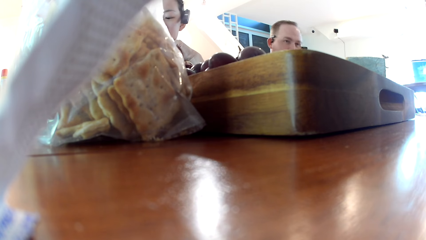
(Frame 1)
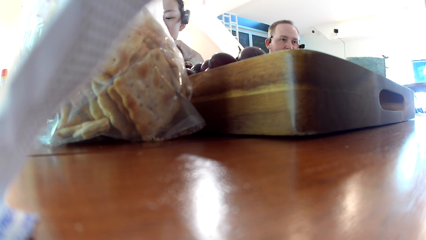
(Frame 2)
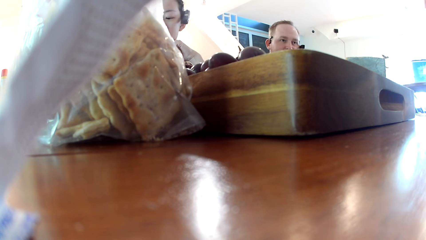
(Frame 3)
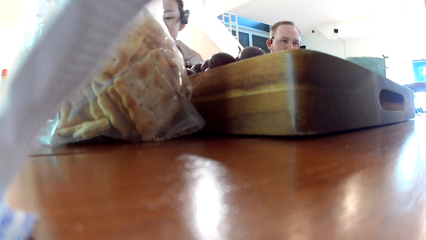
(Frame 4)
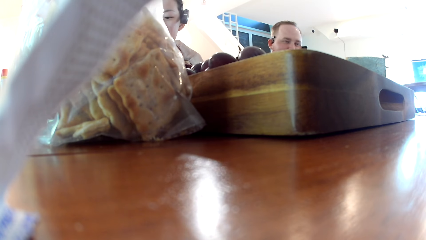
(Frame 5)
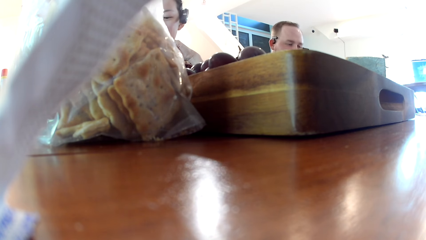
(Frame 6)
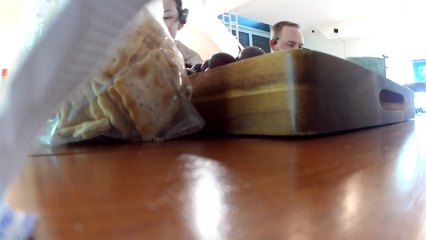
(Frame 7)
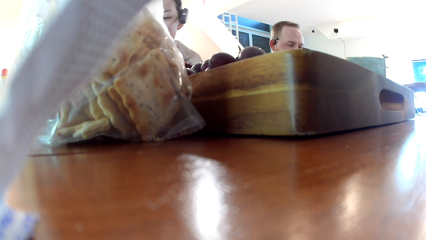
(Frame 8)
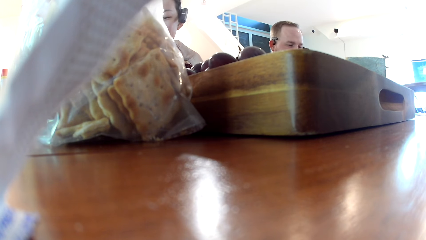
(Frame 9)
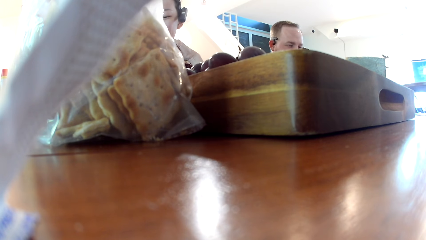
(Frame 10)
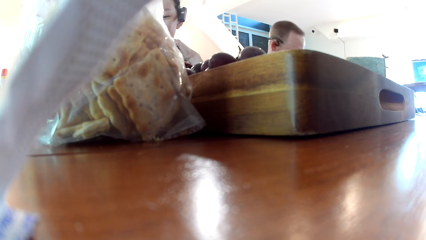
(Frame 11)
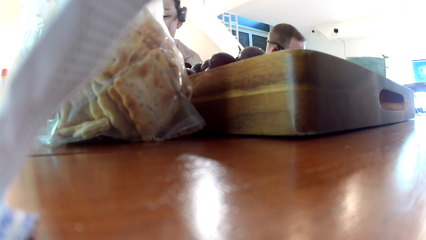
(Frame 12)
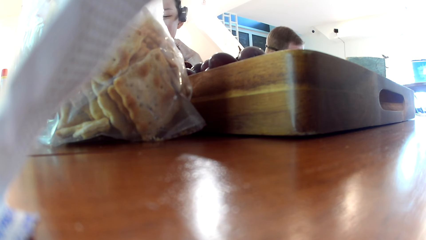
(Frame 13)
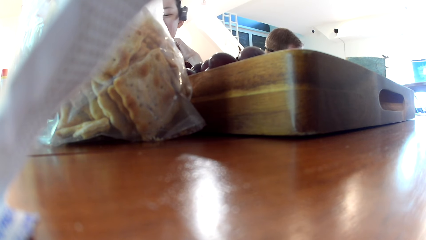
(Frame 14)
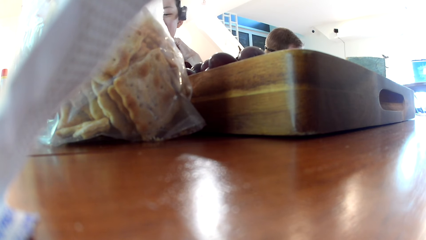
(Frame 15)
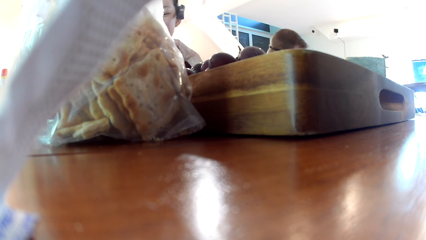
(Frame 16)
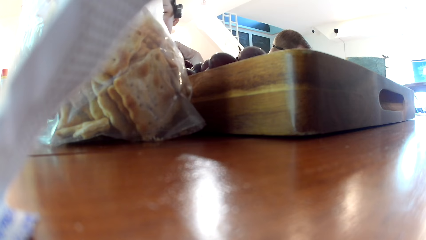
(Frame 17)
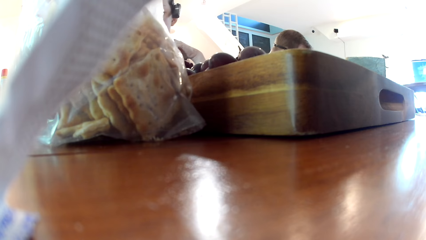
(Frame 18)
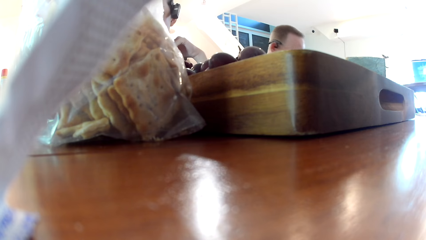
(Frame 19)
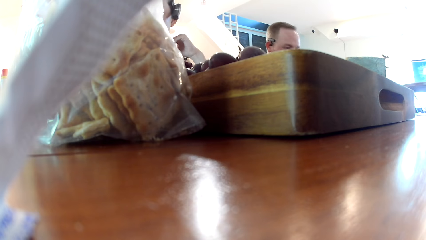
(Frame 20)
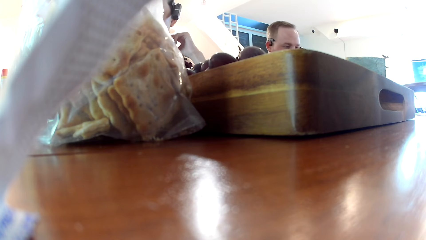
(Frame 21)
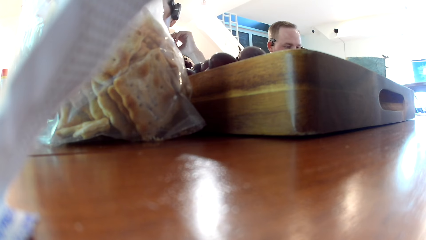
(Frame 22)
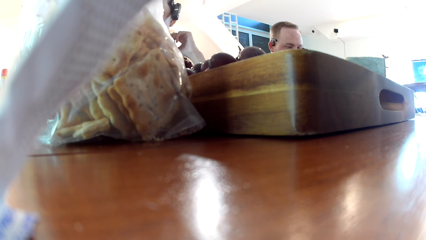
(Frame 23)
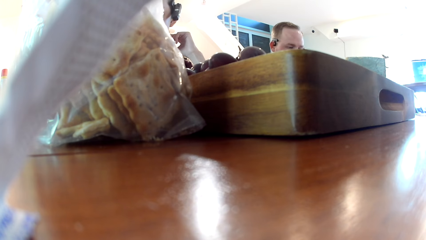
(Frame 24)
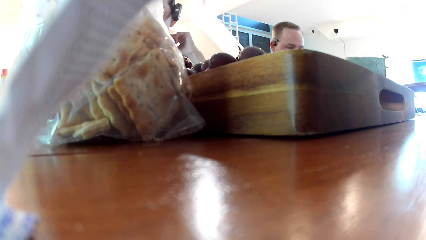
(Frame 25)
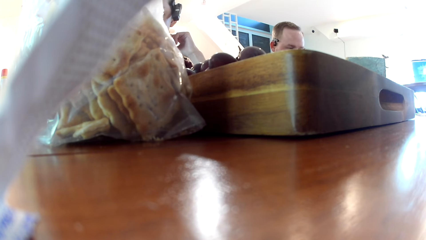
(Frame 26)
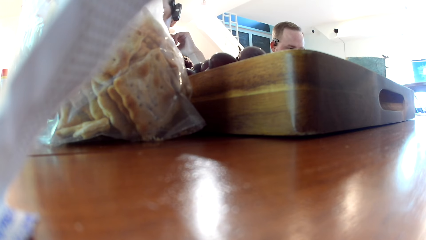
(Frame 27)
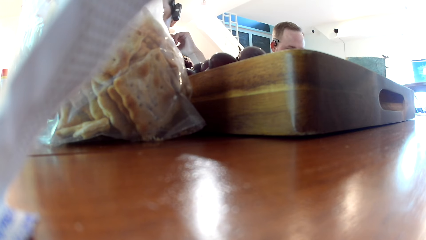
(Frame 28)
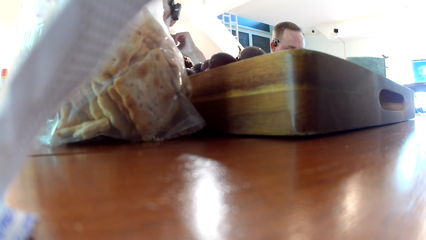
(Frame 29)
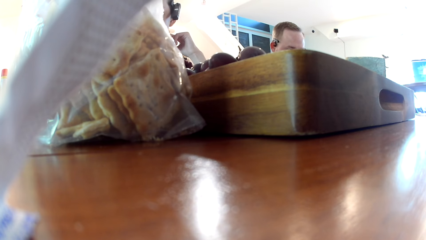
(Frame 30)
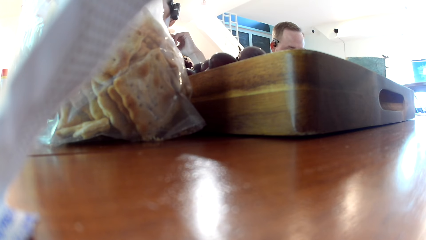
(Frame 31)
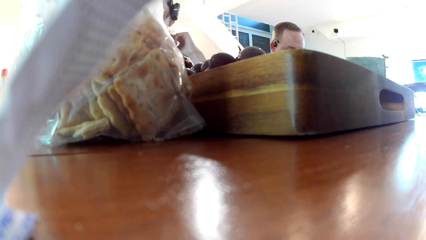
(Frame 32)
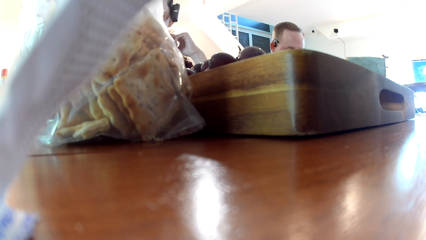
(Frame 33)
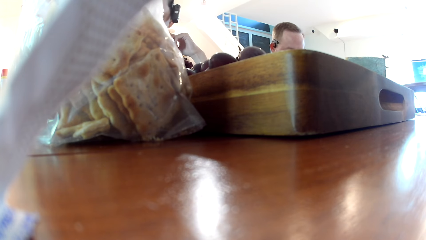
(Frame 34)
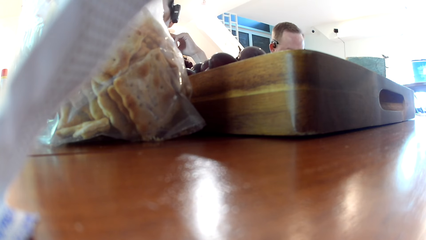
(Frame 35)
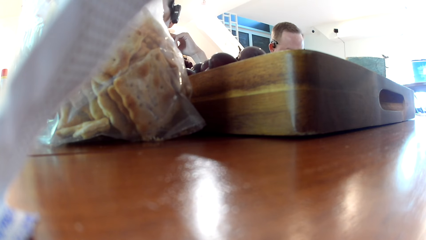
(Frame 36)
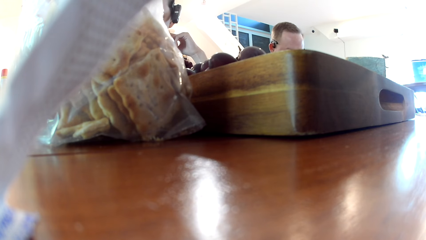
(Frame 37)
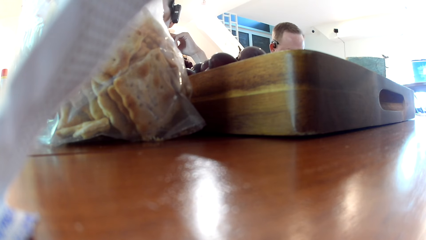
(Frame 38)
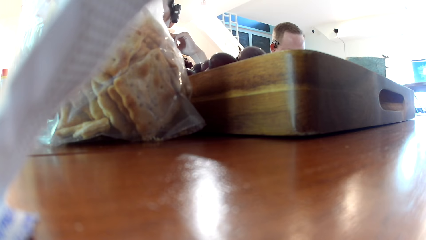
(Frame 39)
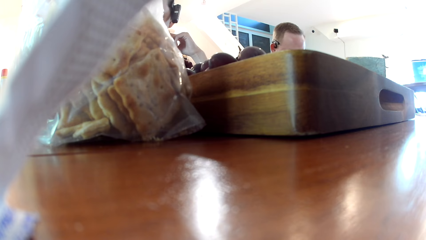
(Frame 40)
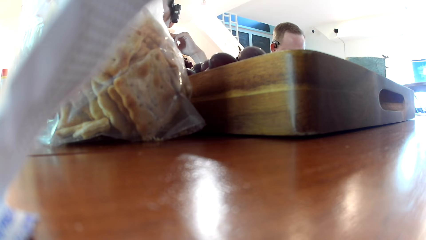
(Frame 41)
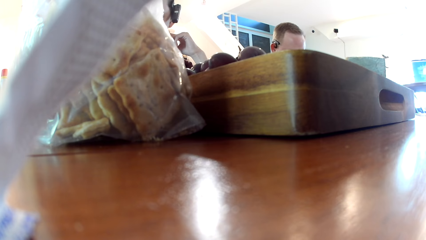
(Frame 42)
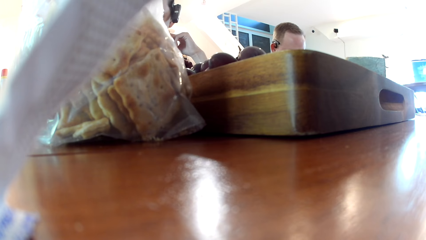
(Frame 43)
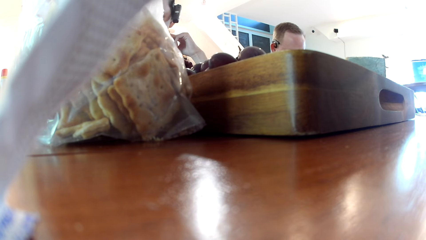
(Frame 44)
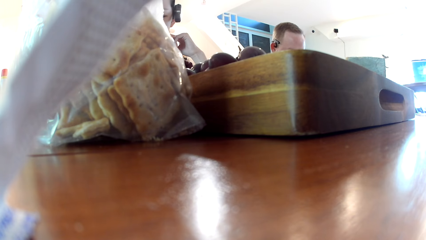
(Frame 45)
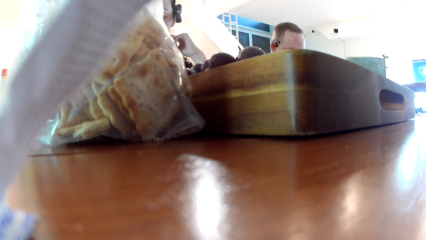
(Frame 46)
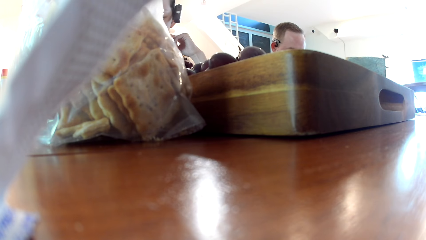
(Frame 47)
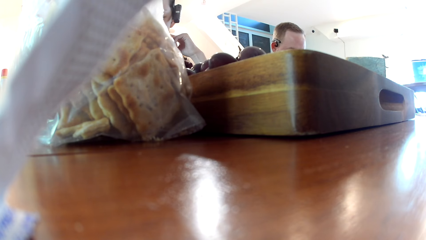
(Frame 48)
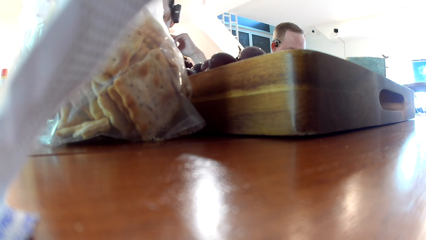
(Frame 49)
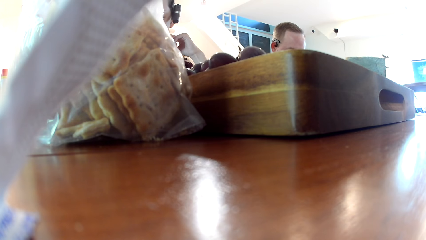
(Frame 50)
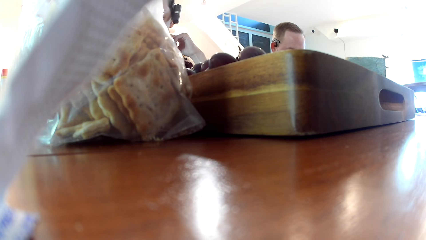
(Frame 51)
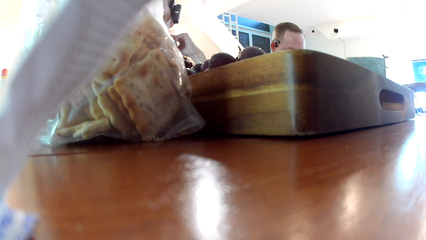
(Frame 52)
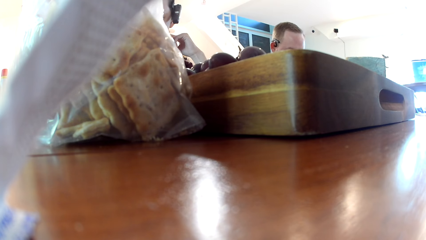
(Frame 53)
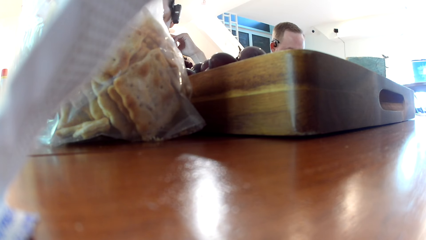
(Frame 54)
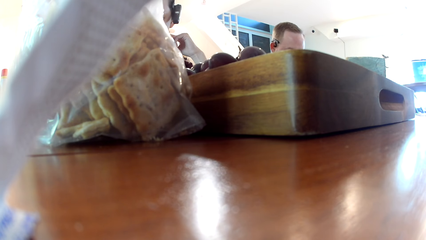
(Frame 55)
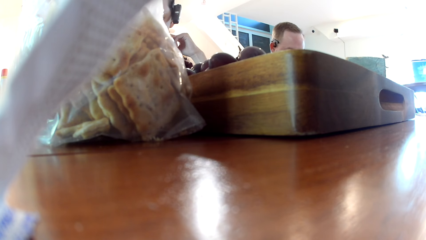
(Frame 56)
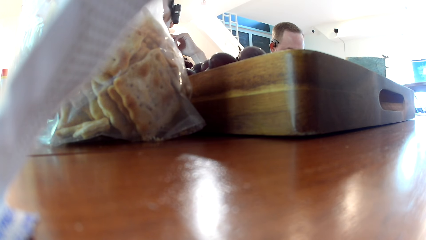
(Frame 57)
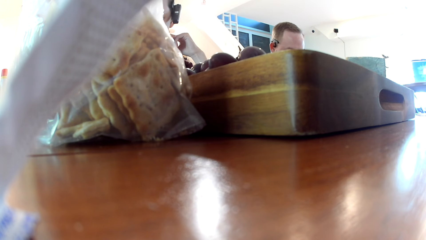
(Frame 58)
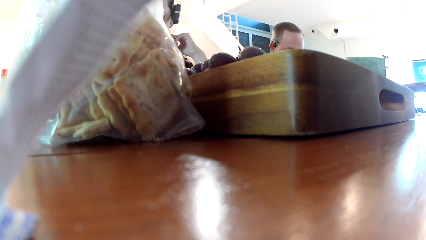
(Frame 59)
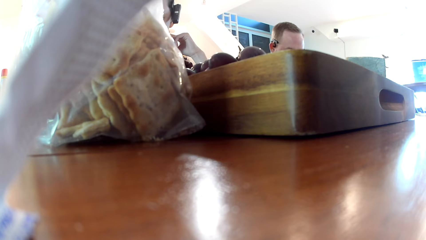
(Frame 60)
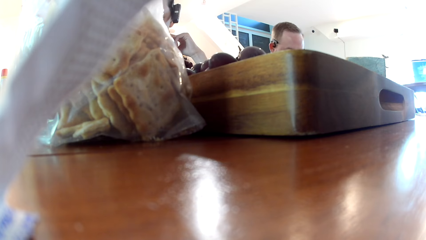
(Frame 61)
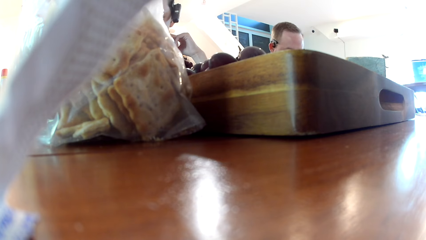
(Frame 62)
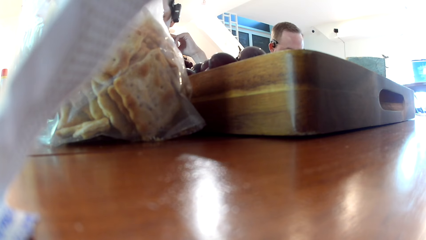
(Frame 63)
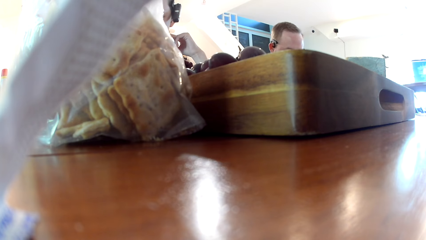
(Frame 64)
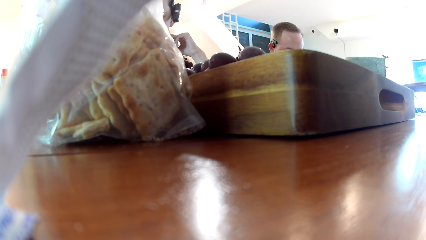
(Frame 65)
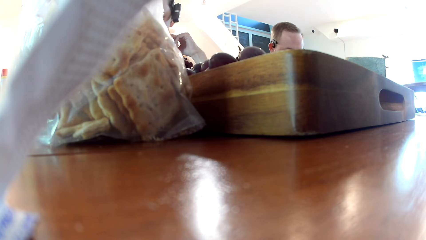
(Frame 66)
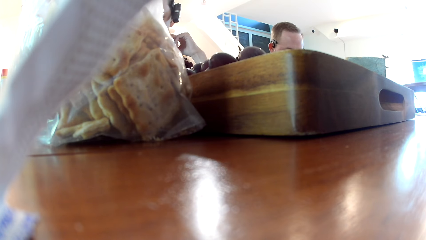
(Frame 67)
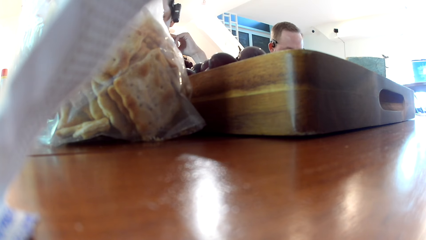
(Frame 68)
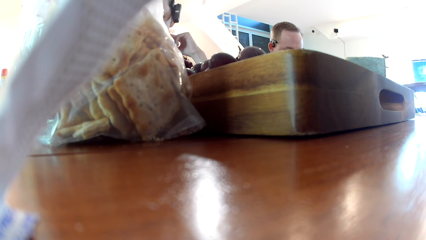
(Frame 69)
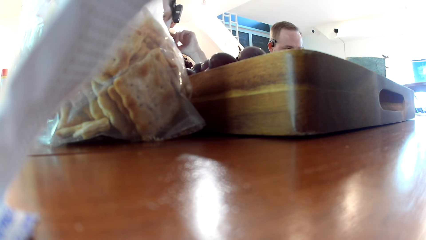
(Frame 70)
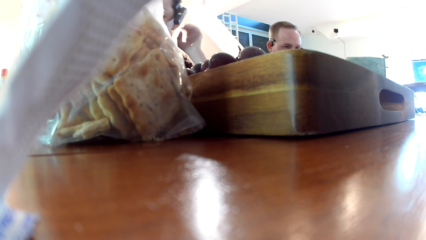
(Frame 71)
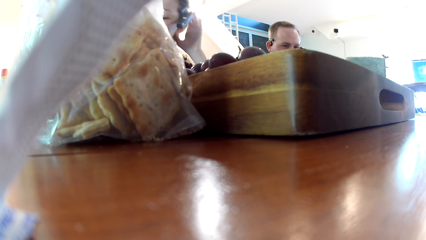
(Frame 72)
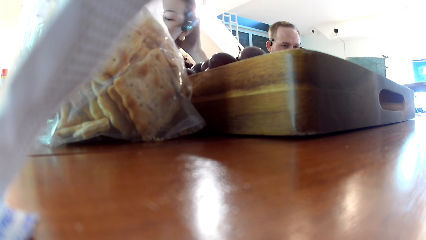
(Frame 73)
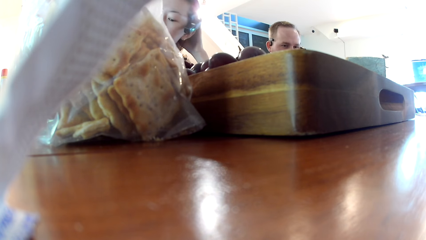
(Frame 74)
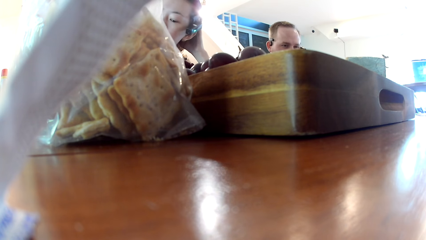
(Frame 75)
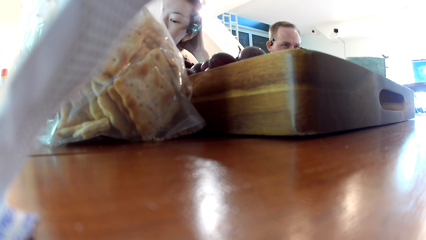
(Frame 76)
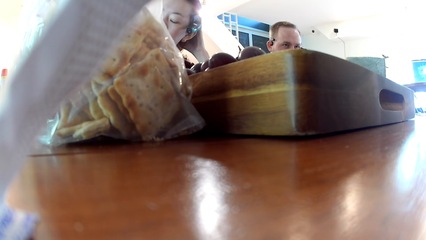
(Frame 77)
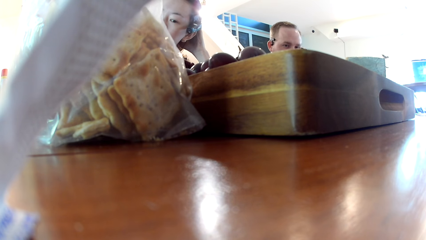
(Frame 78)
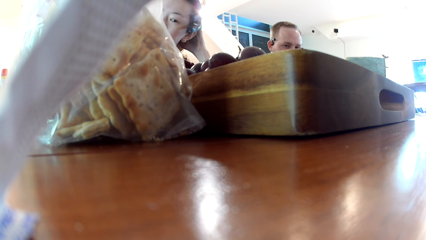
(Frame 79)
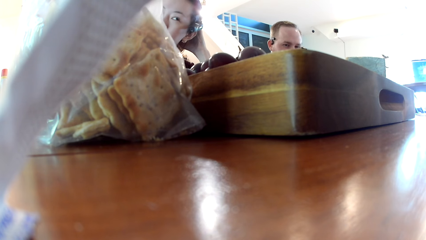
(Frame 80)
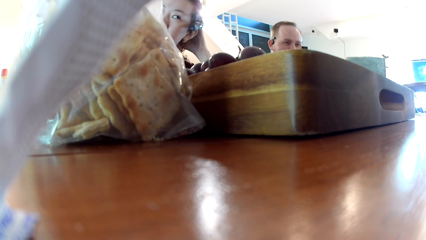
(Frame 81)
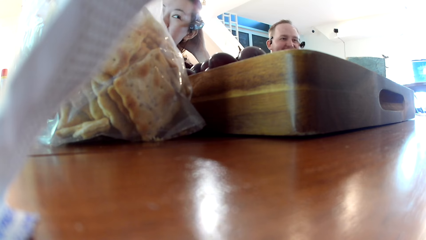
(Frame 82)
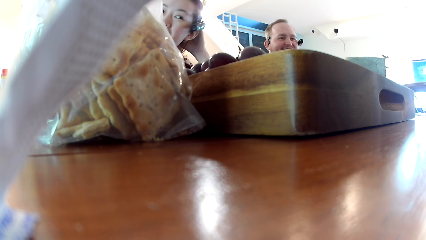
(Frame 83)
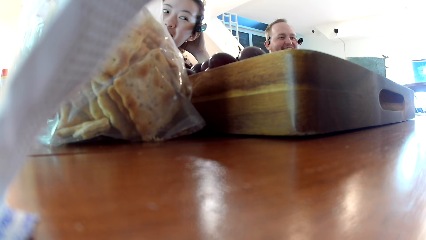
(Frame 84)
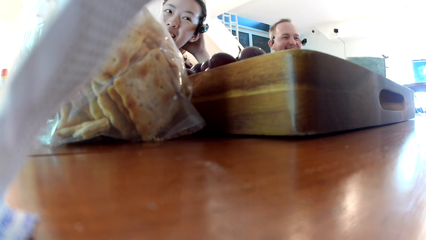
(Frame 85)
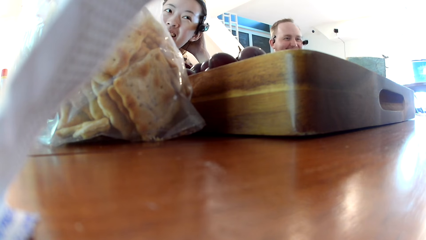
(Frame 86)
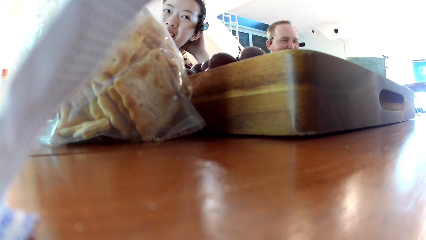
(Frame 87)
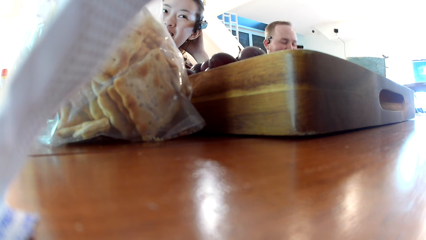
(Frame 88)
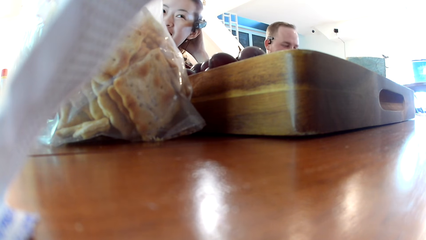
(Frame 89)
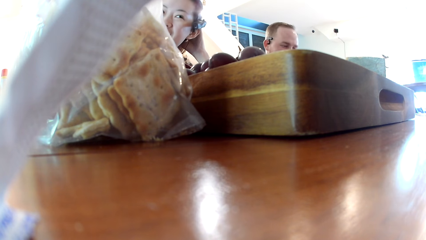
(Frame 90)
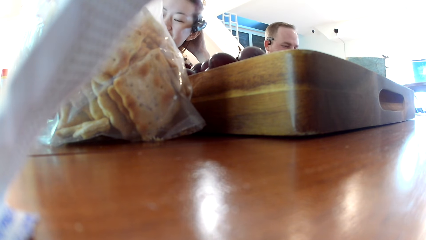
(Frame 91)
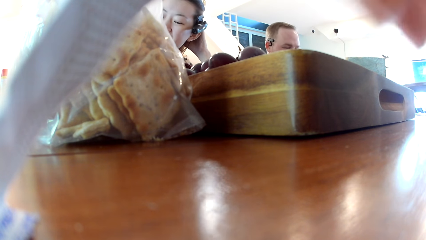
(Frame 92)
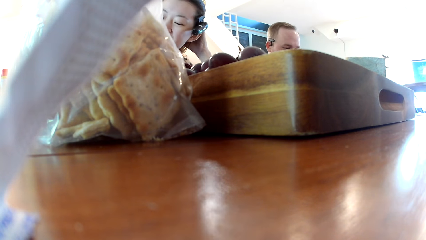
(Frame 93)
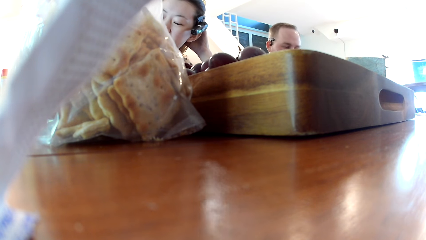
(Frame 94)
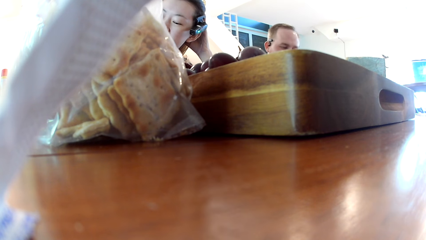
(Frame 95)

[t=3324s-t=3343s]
A woman touches her hair.
